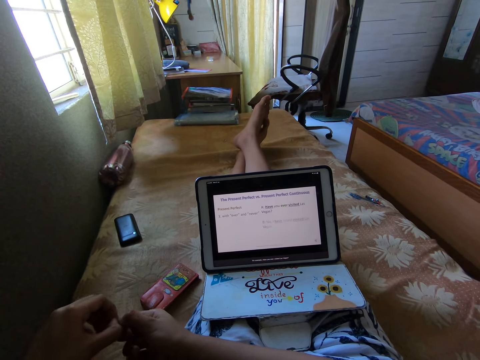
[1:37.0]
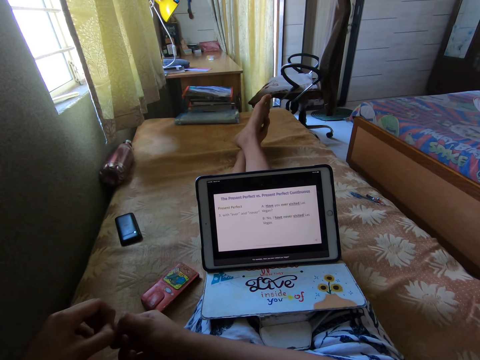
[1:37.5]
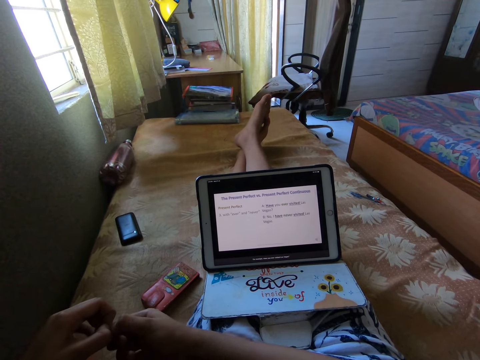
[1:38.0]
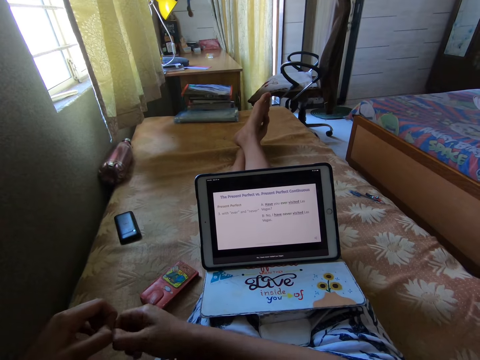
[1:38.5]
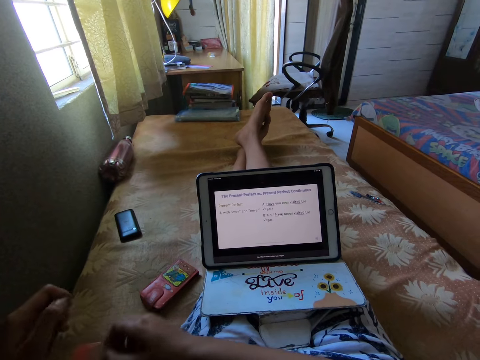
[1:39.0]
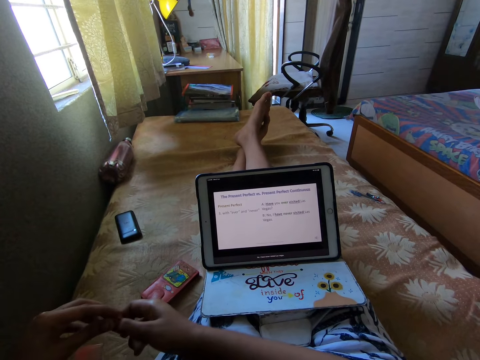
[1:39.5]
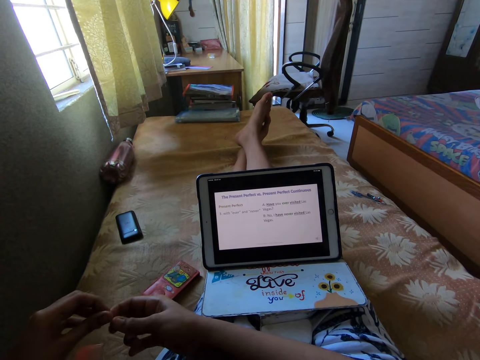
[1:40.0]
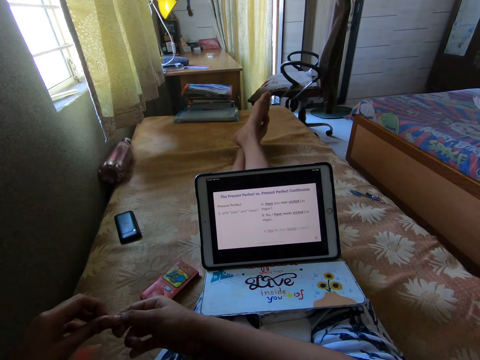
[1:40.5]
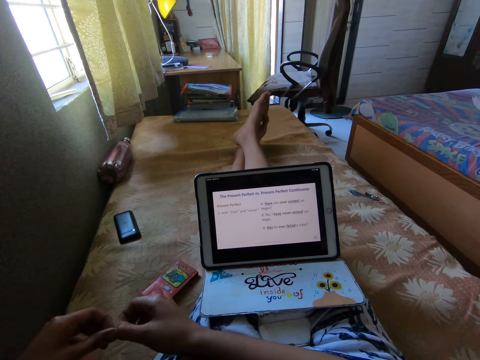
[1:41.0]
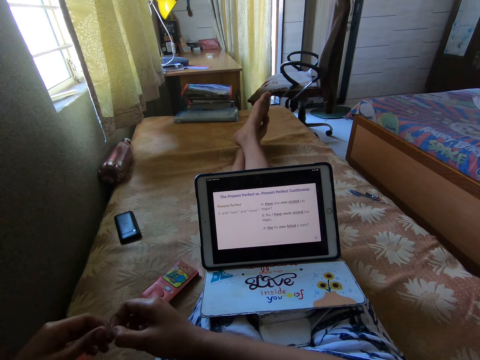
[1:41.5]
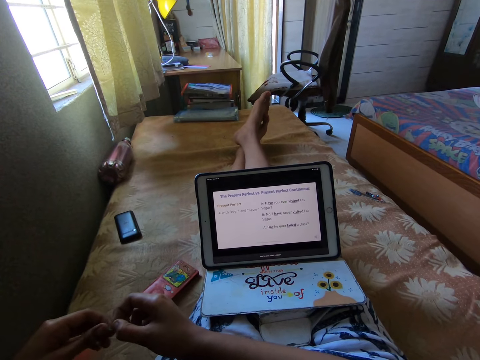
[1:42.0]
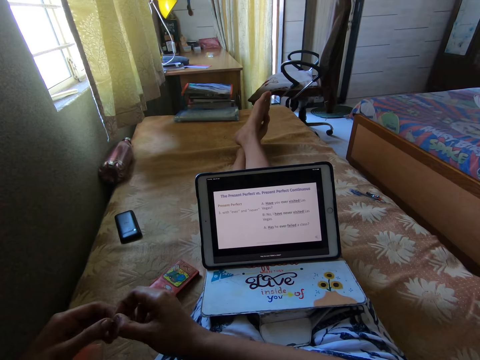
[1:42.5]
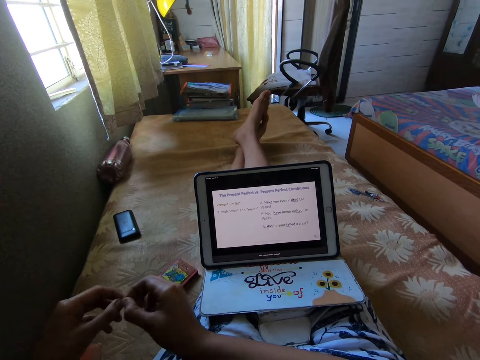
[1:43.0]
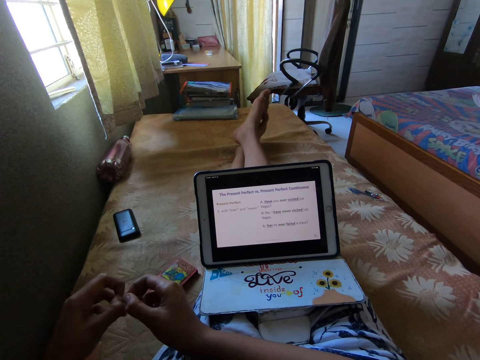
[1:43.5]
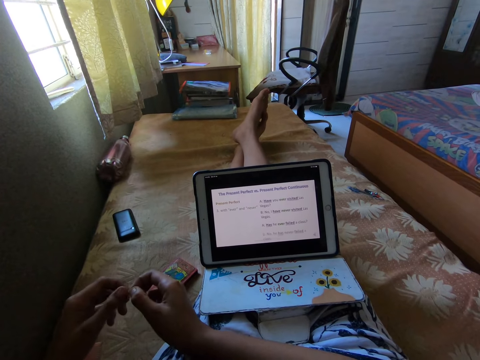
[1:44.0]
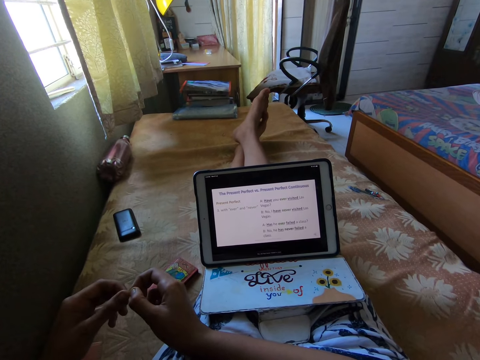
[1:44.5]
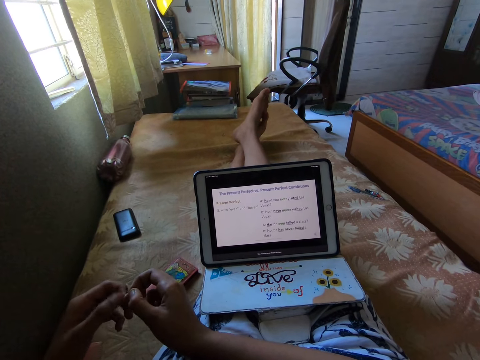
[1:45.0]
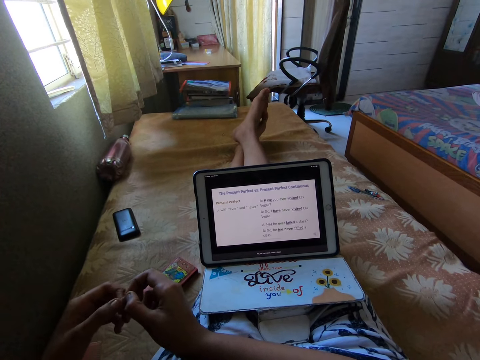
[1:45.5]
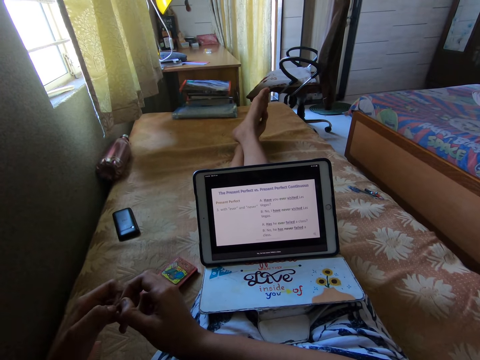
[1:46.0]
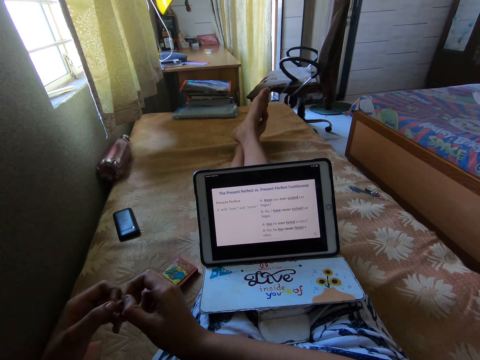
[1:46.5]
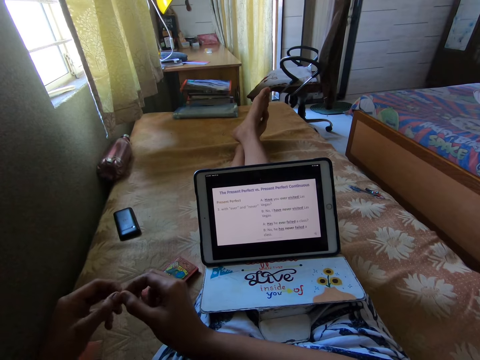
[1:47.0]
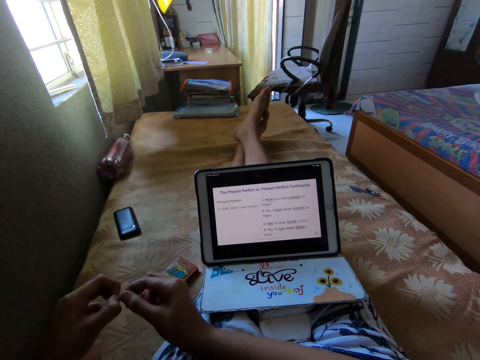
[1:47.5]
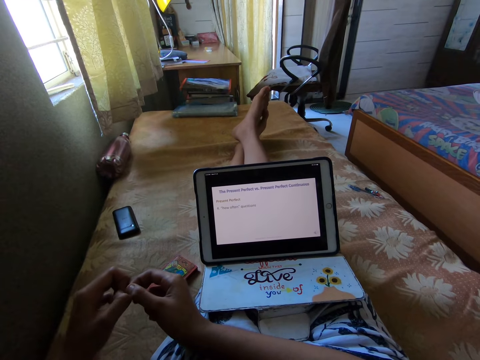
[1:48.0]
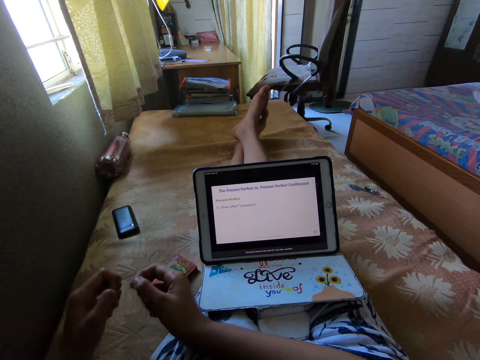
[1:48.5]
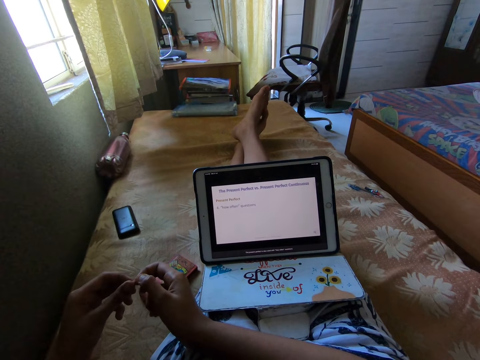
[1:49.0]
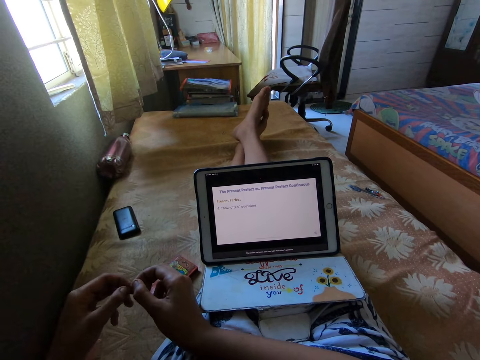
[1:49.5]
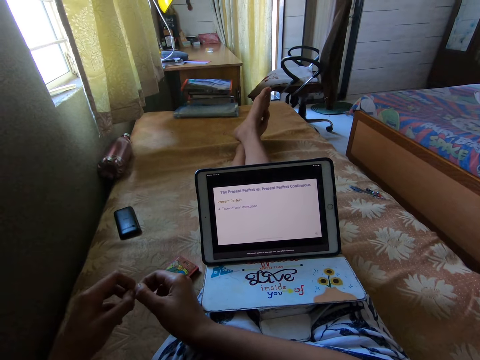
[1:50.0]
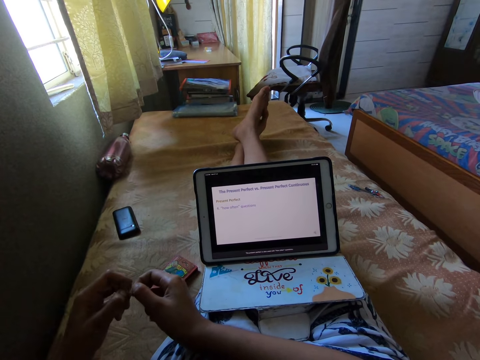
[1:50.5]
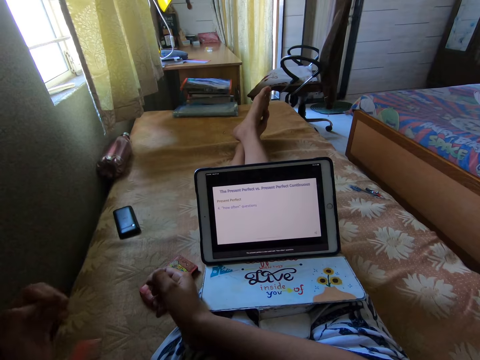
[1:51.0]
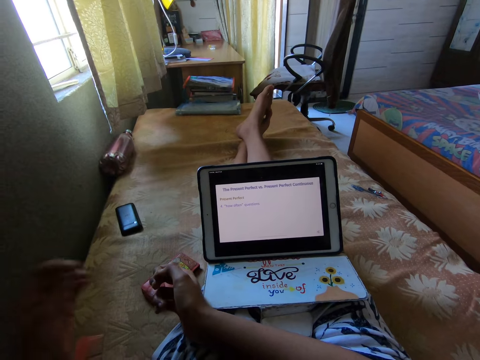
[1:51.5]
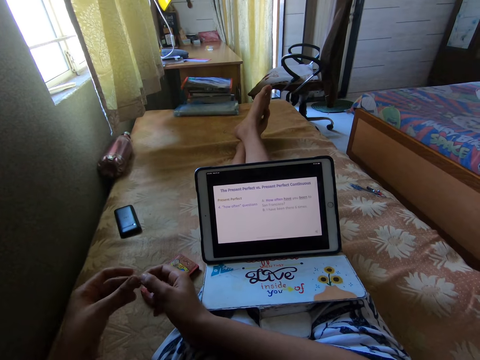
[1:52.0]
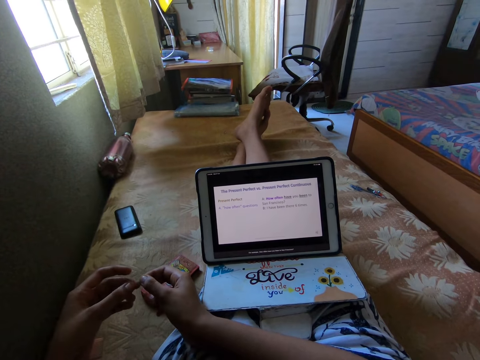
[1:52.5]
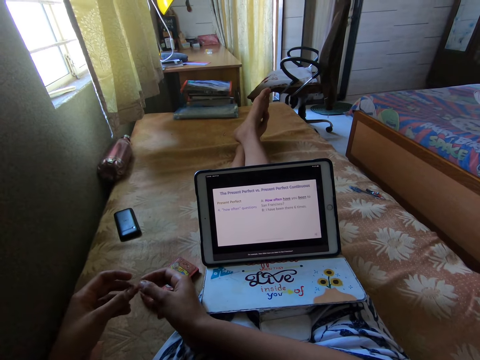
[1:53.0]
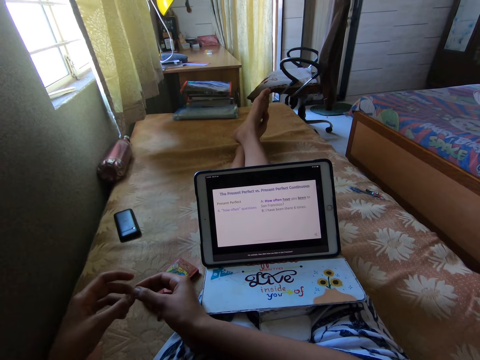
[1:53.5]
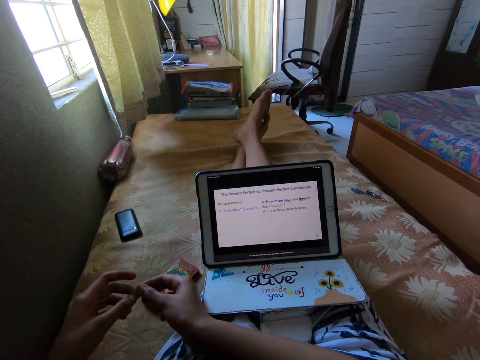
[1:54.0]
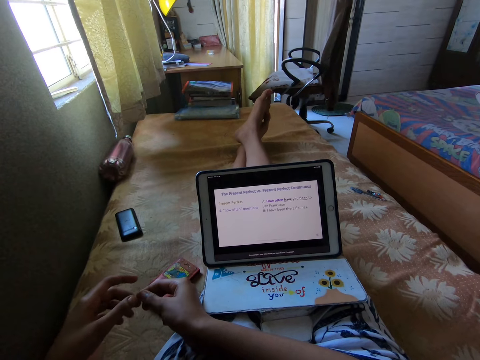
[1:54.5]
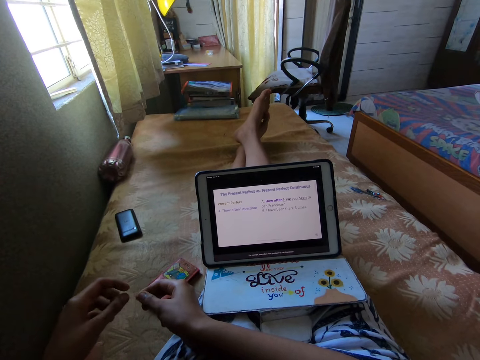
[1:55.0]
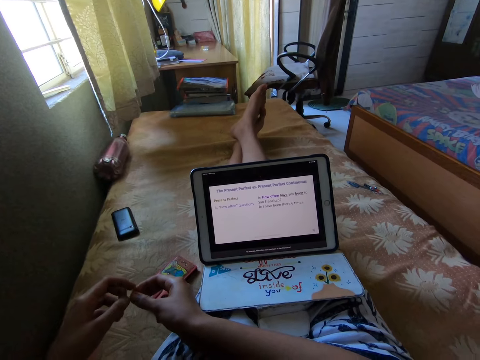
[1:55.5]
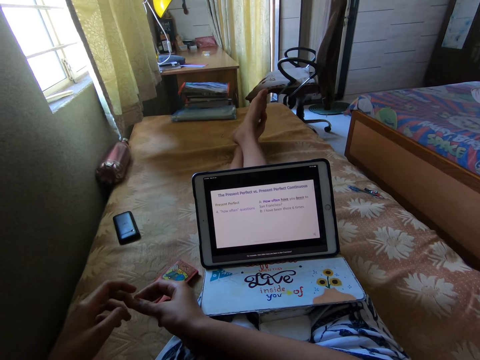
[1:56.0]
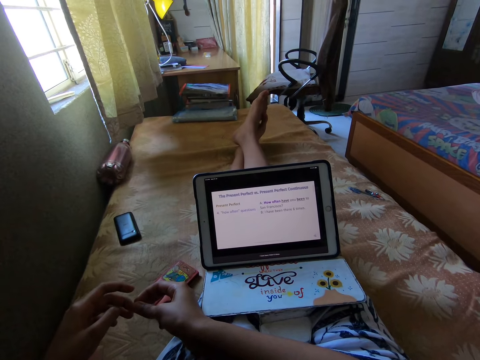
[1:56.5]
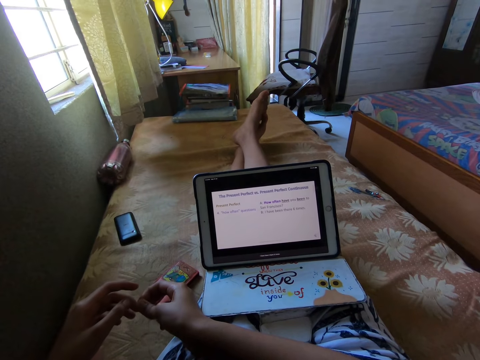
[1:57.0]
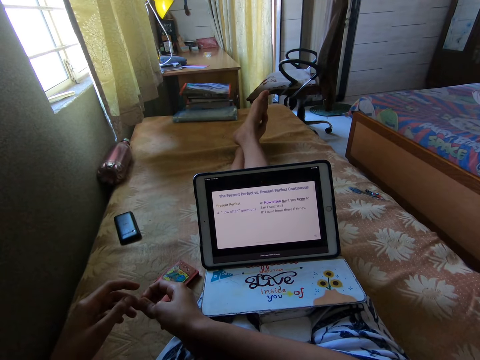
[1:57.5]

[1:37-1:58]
The camera wearer twists fingers. They watch a video on the iPad. They throw an item down. They read on the tablet and play with the item in the hands.

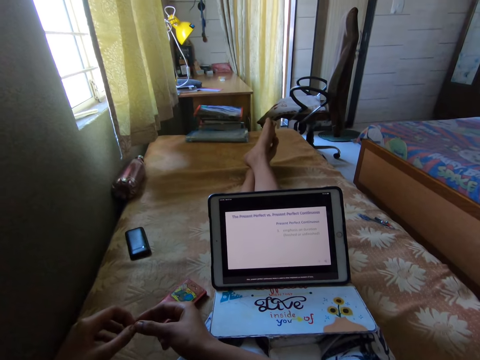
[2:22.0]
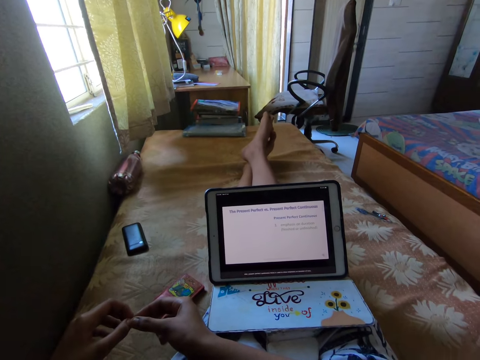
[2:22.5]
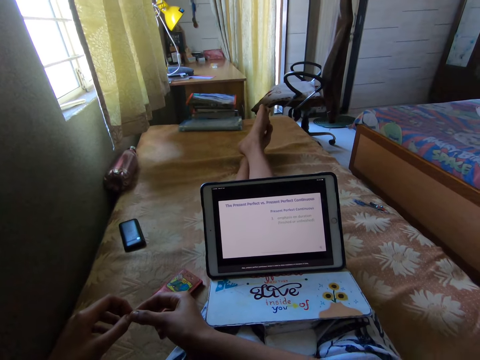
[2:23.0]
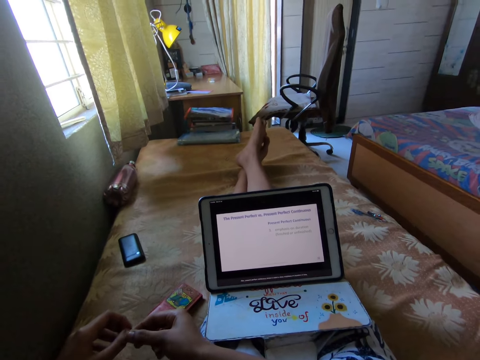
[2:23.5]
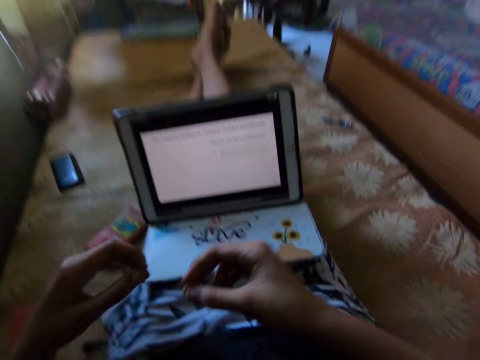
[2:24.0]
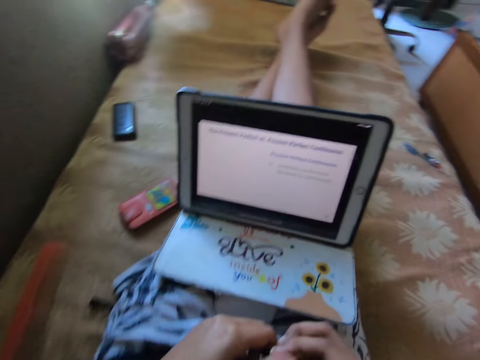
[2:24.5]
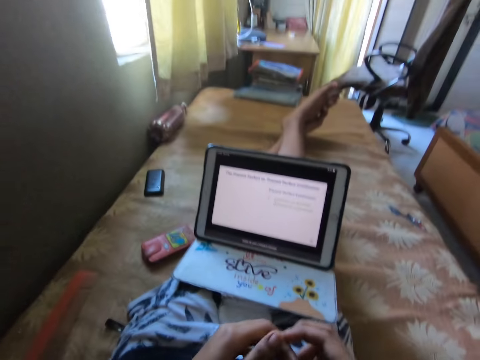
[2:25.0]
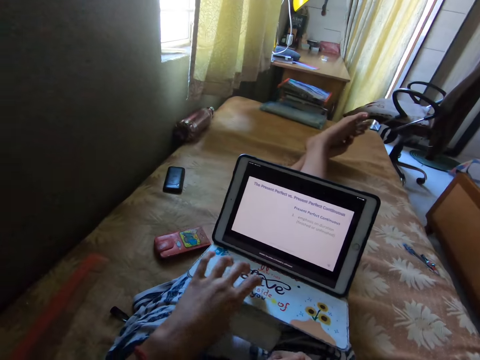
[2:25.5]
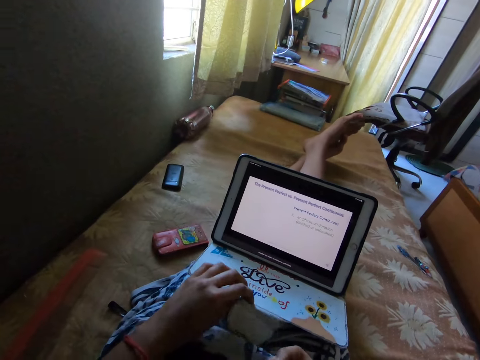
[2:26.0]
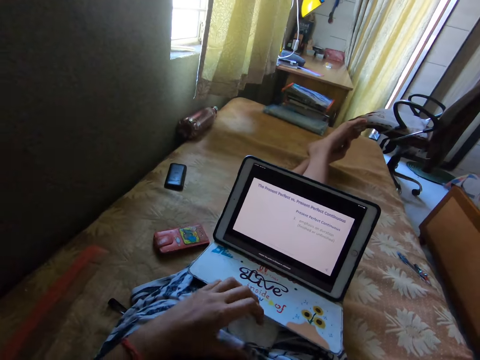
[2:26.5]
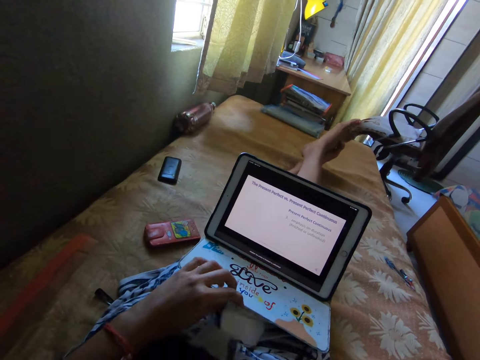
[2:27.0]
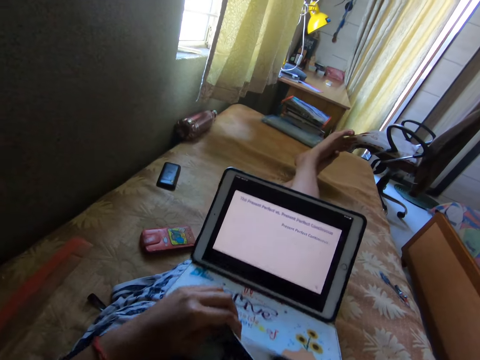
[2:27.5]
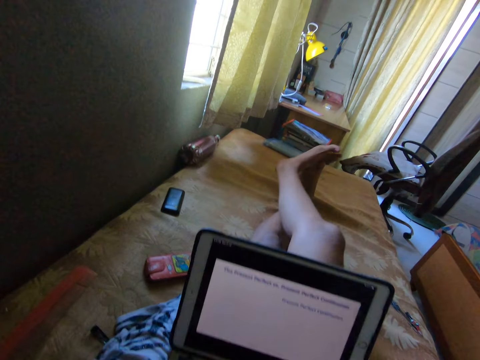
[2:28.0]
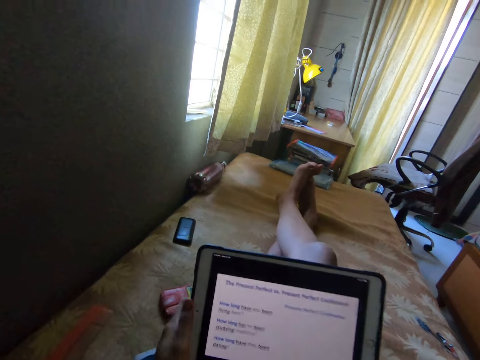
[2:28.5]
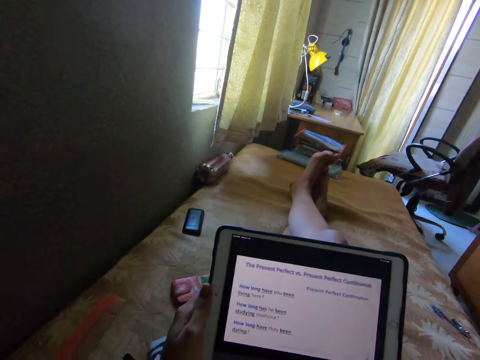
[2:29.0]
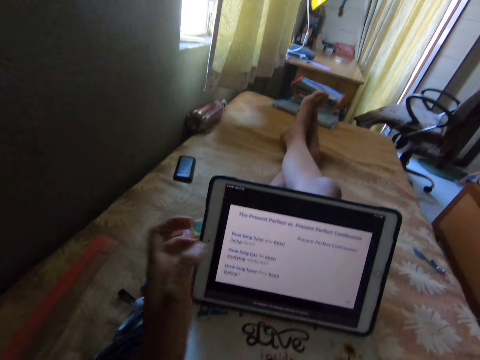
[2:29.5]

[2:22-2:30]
The camera wearer moves his hands. He moves the tablet closer. He holds the tablet with his left hand.
